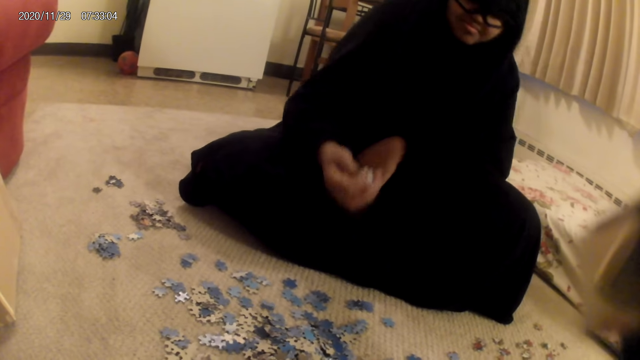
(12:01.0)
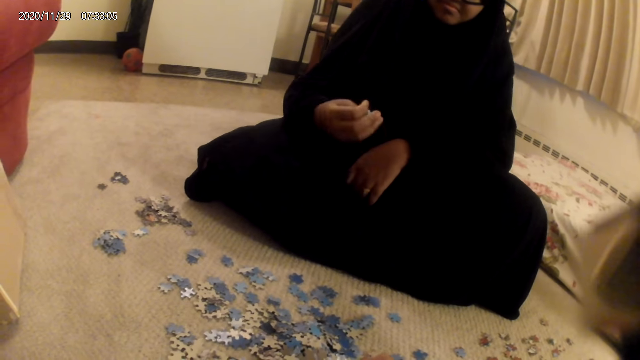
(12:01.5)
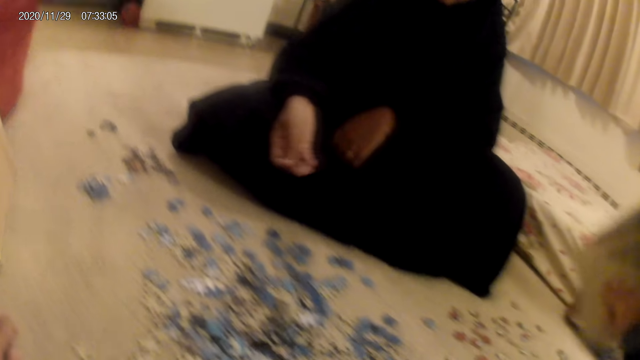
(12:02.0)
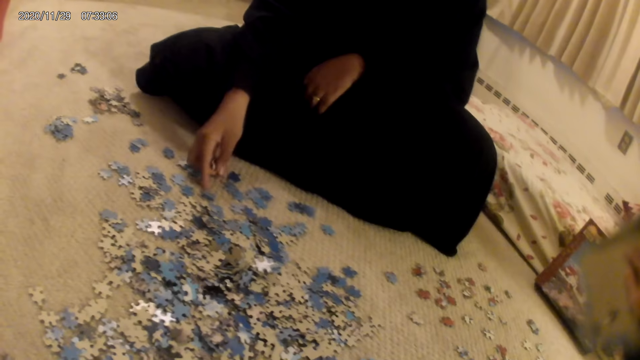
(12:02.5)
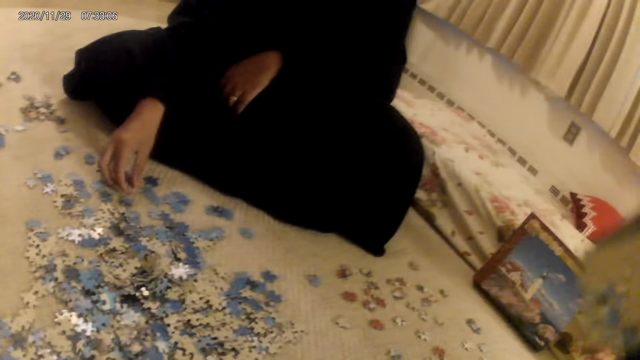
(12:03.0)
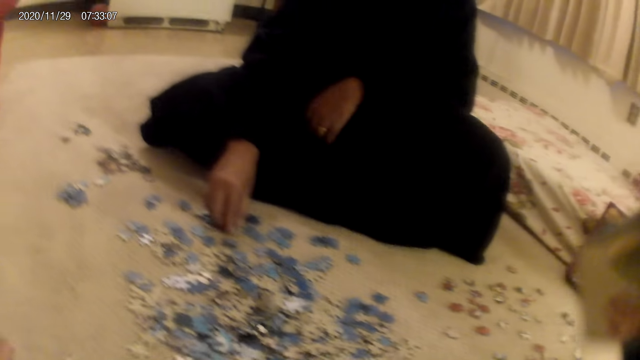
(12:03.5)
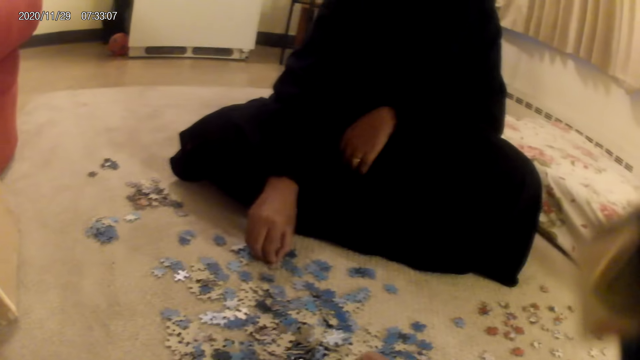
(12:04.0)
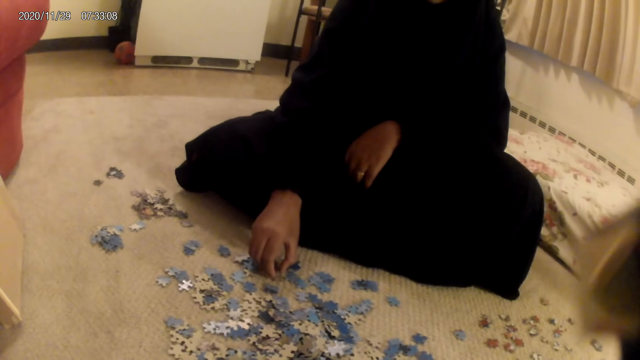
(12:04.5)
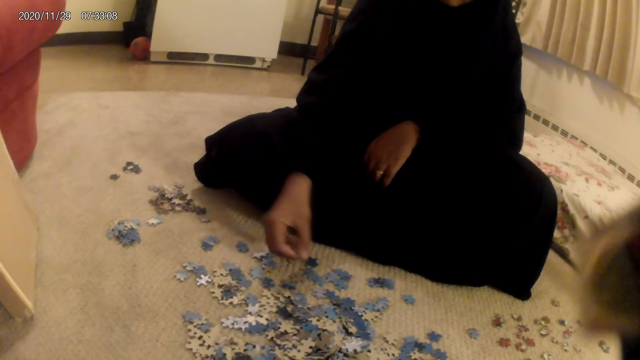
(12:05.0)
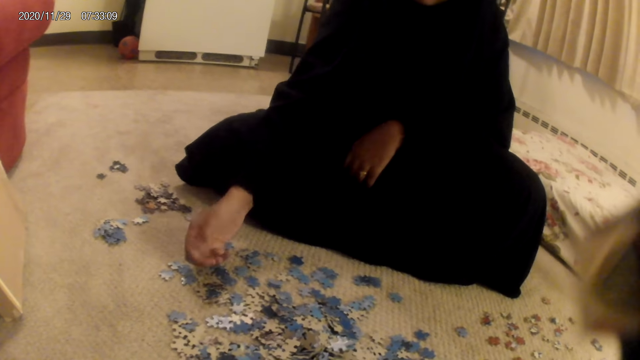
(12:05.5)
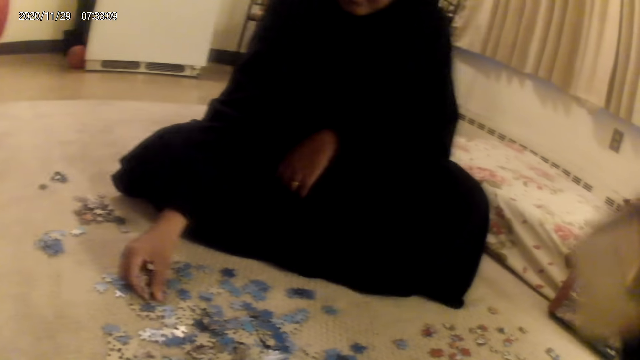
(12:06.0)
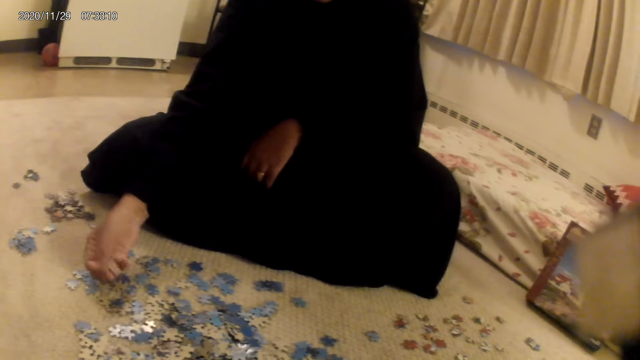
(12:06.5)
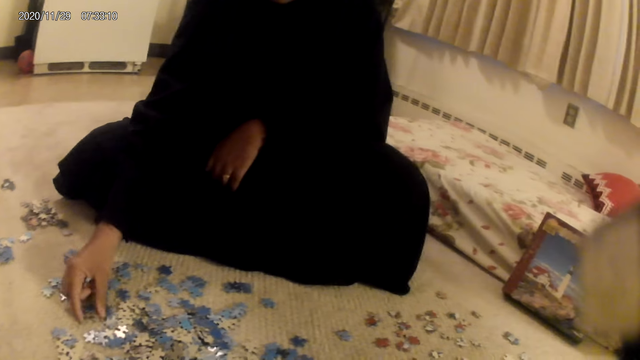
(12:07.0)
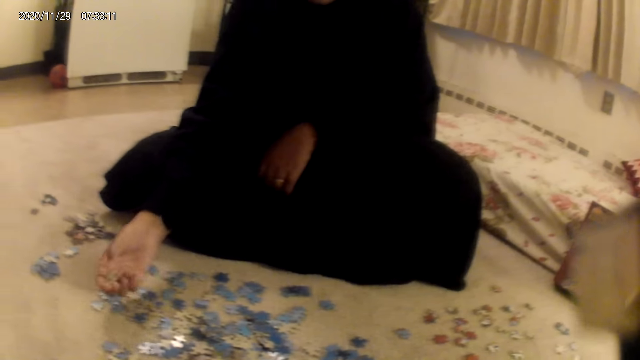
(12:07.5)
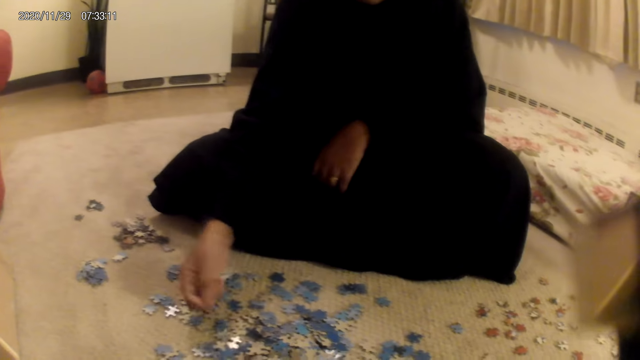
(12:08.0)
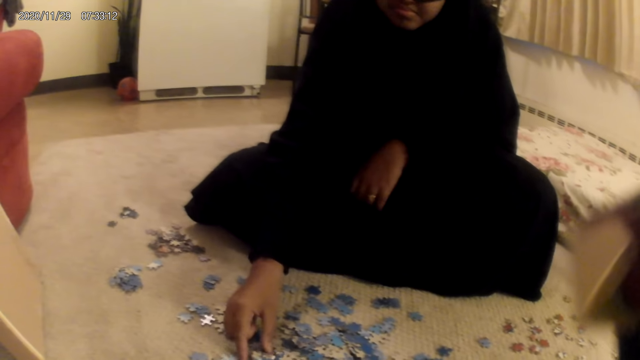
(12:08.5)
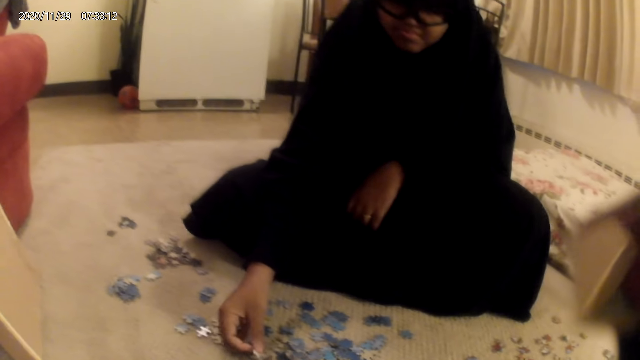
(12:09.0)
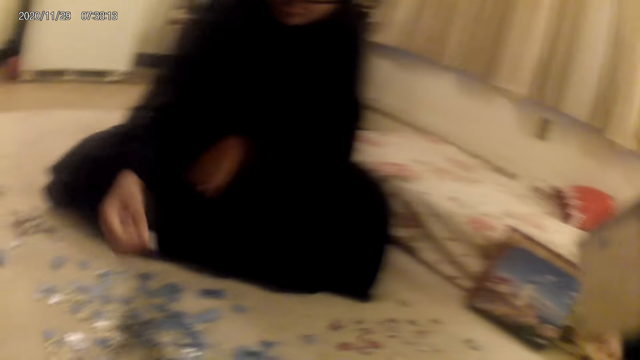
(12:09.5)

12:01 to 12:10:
A woman picks up a card from the floor. She puts down the jigsaw pieces. The camera wearer does something. The woman picks up the jigsaw pieces from the floor.

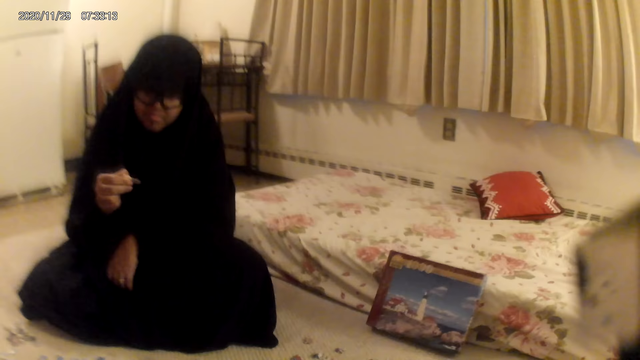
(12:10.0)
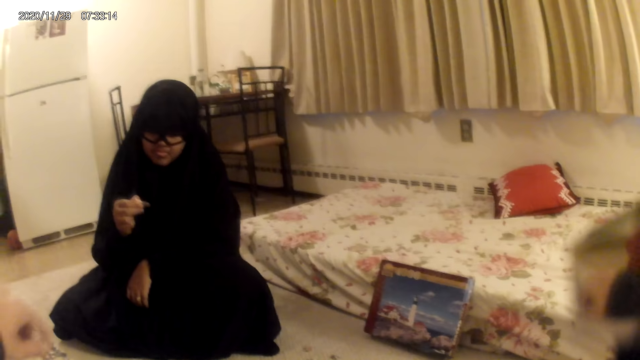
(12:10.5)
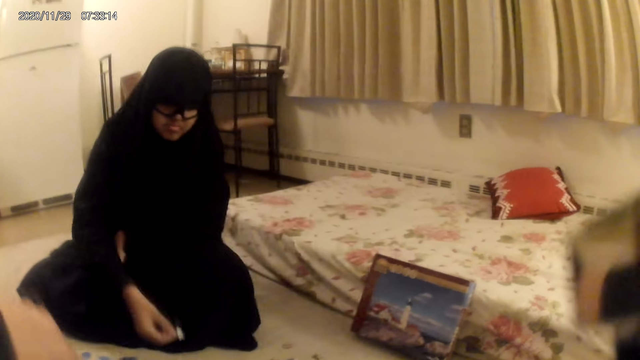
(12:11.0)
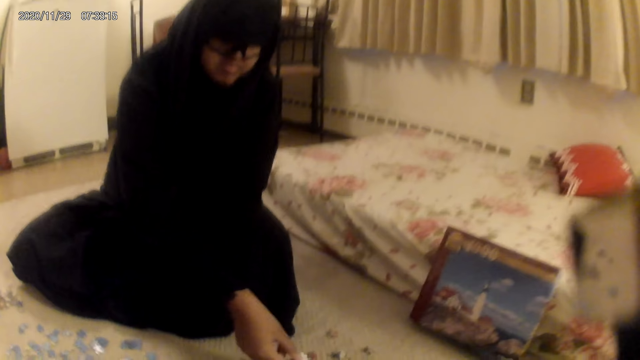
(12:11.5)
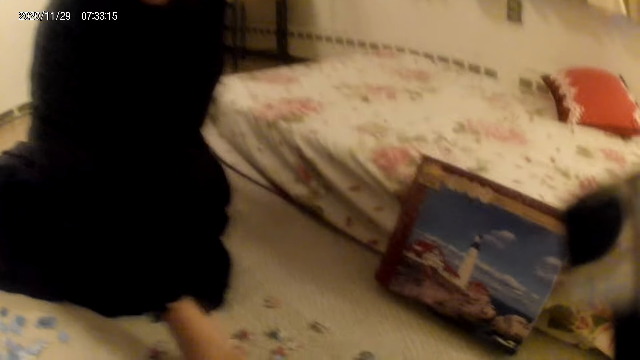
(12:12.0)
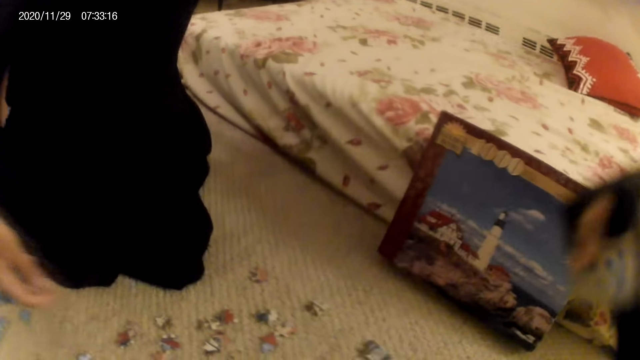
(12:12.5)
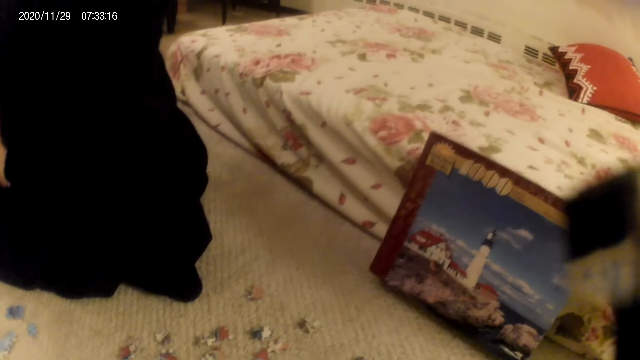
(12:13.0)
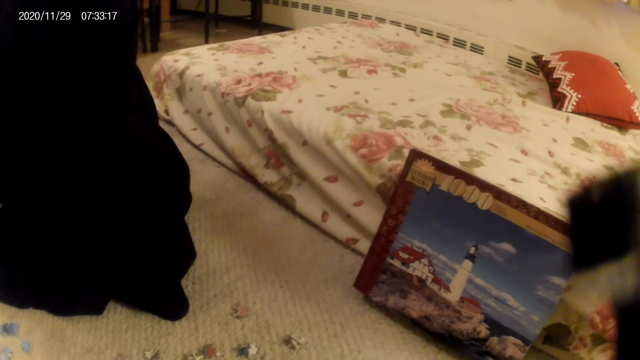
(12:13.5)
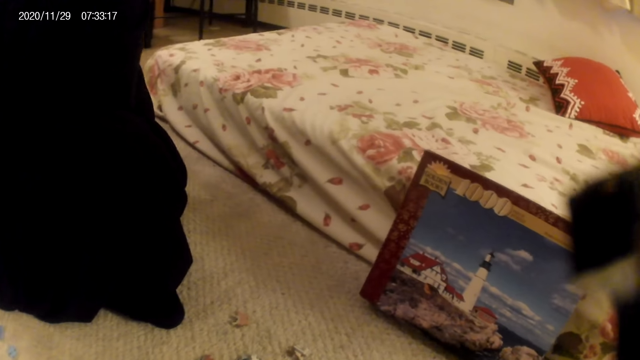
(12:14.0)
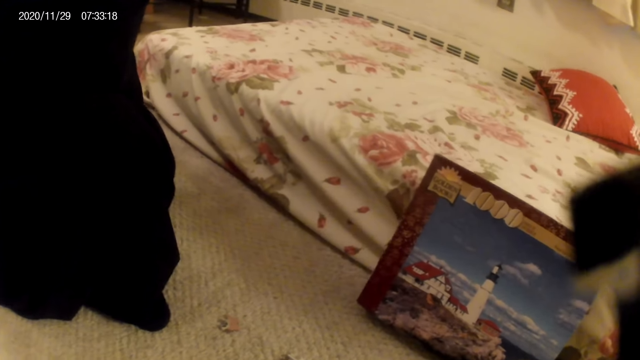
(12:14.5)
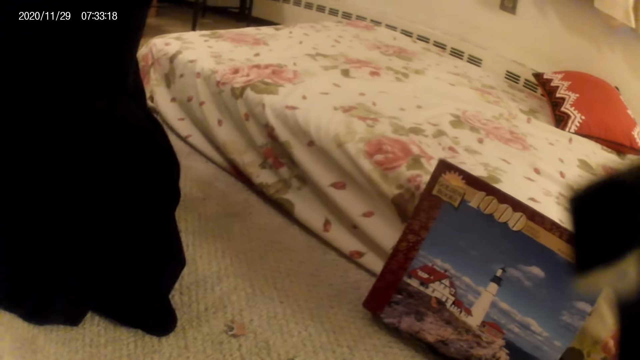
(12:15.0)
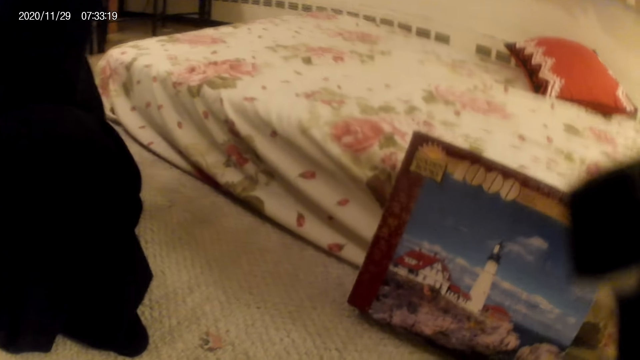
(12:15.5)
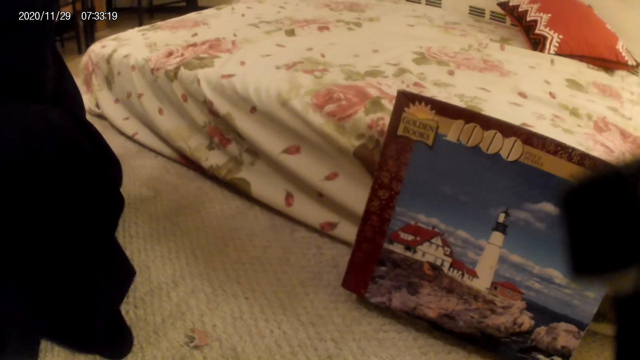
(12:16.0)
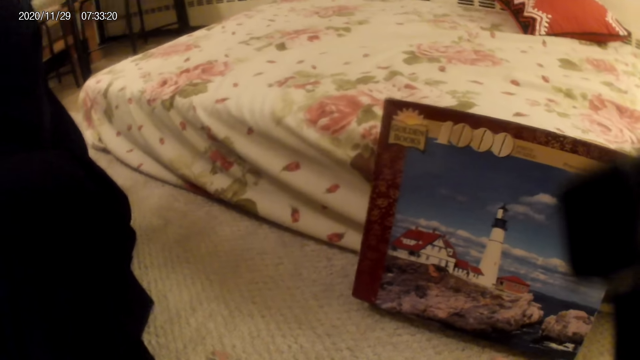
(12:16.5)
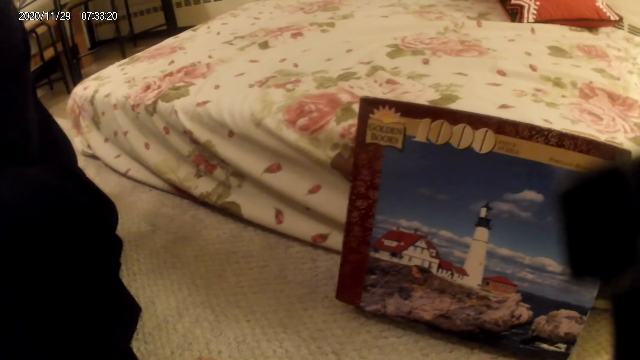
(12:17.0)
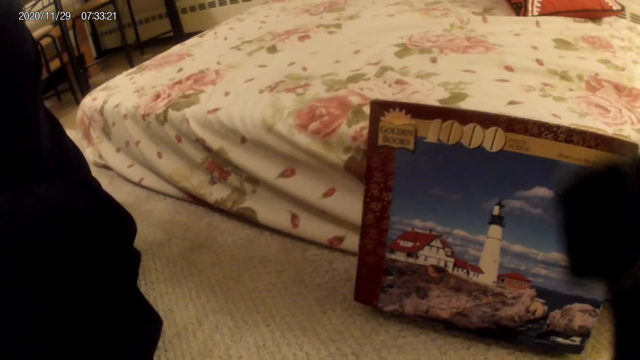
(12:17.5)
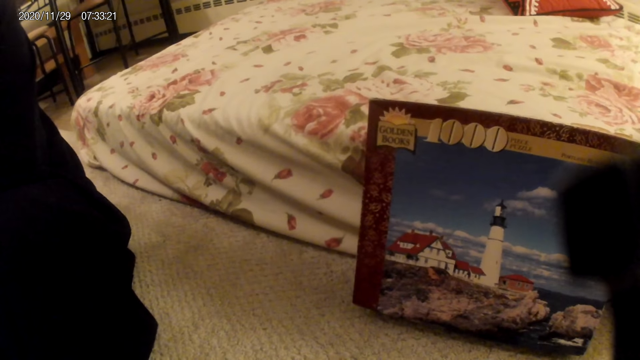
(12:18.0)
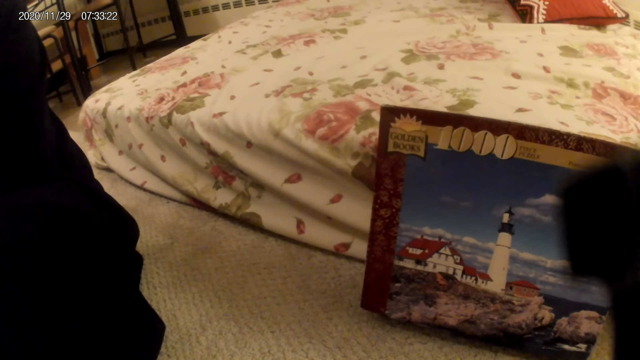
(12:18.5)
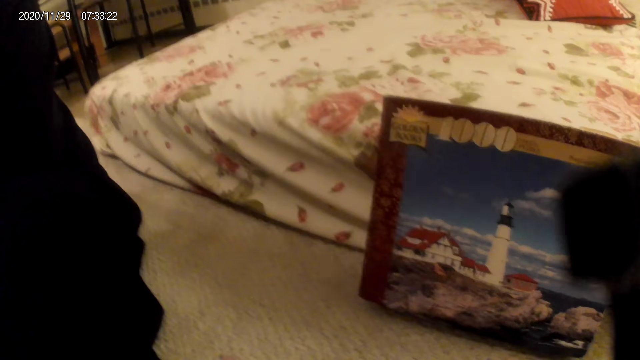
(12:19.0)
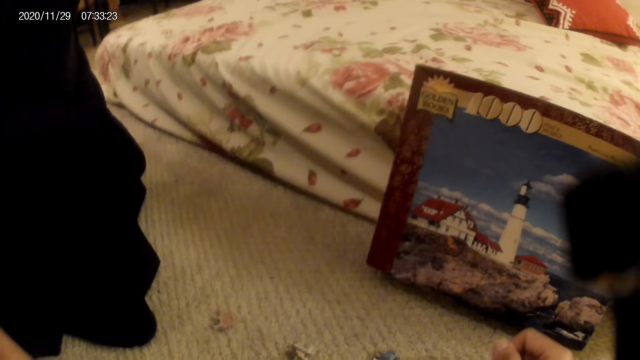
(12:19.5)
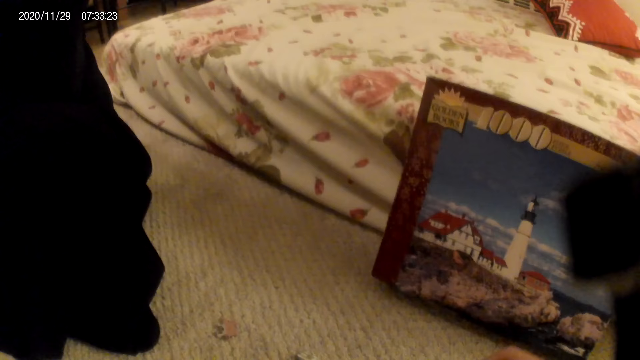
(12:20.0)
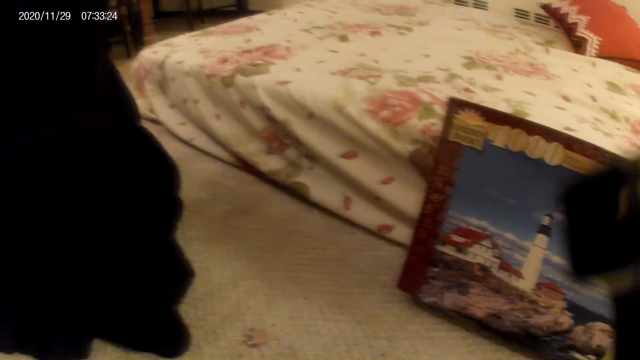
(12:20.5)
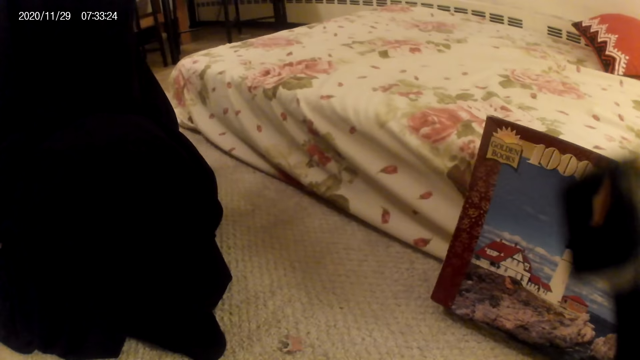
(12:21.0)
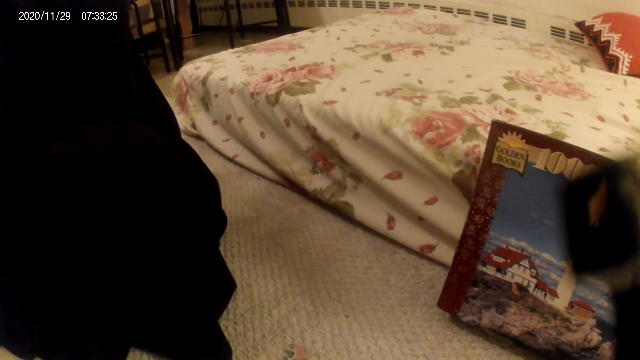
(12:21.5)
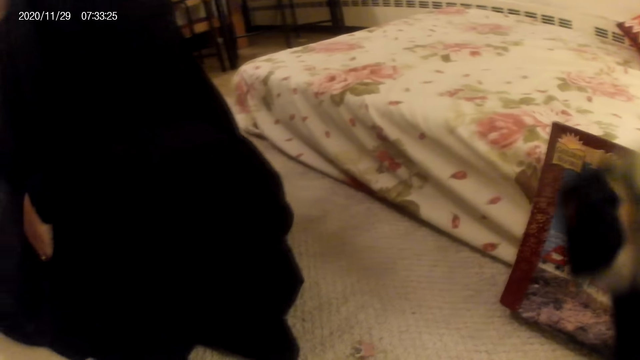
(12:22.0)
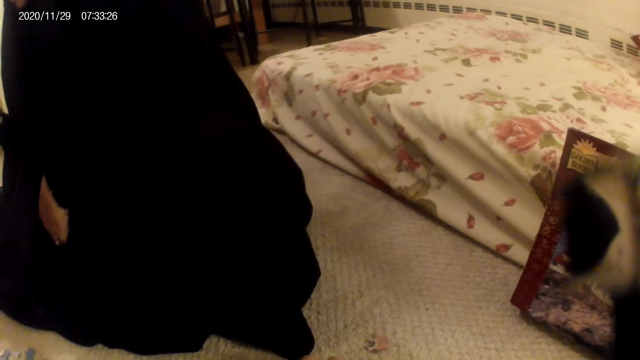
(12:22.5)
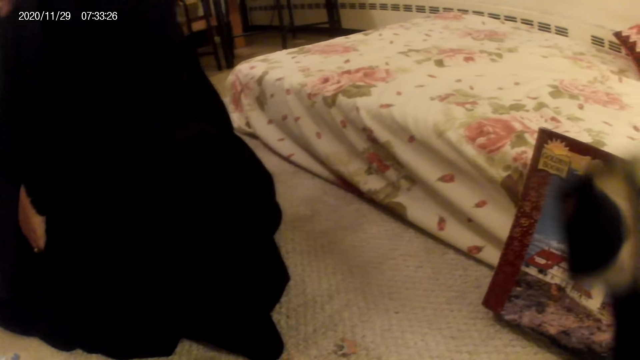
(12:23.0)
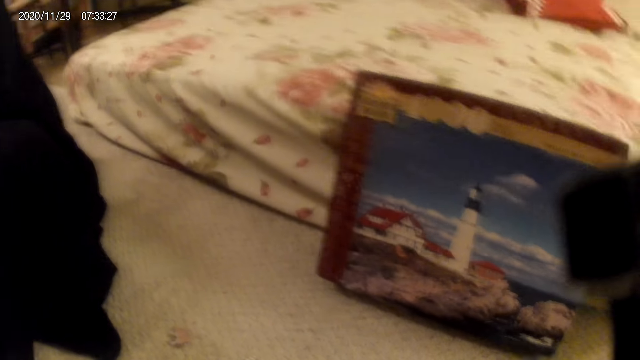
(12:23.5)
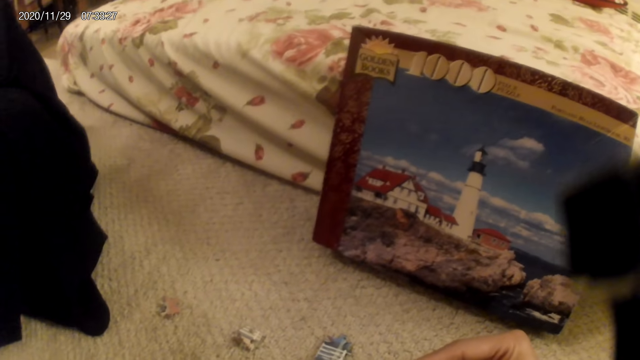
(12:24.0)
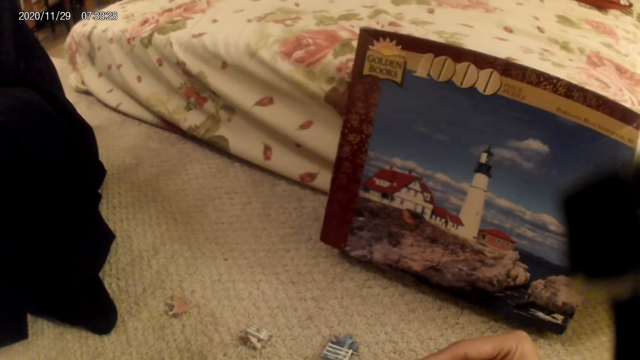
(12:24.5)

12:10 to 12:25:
A woman looks at the jigsaw pieces. She holds a card in the hands and places the card on the floor. The camera wearer does something. The woman does something. The camera wearer looks at the jigsaw pieces.
